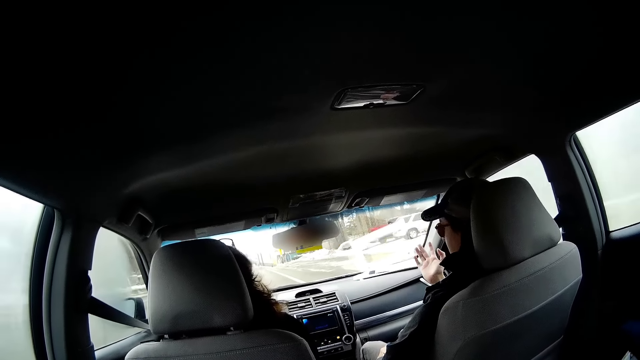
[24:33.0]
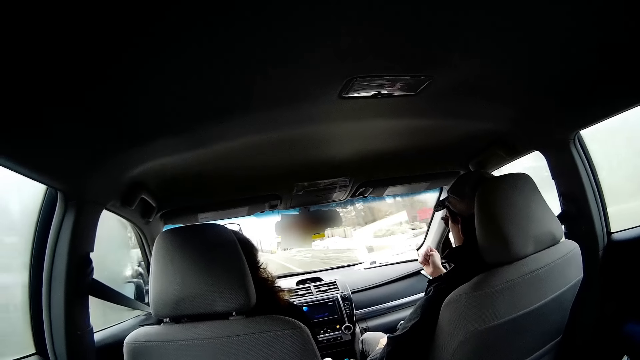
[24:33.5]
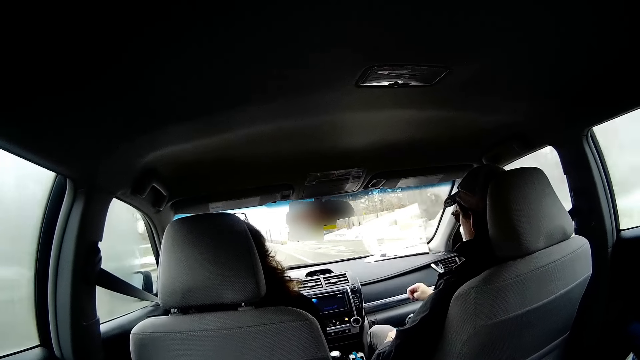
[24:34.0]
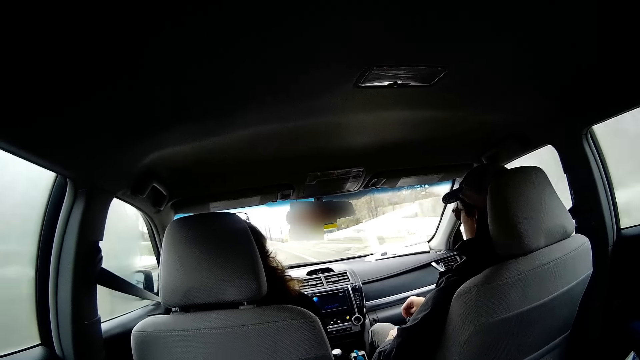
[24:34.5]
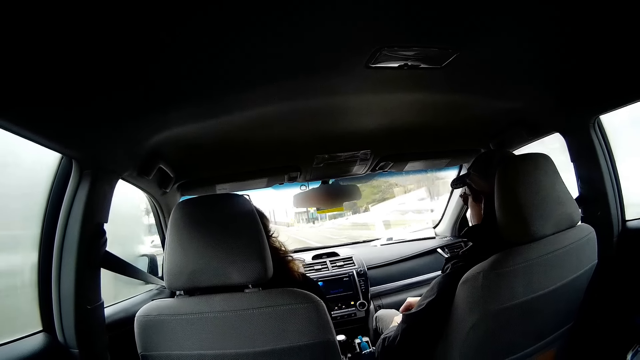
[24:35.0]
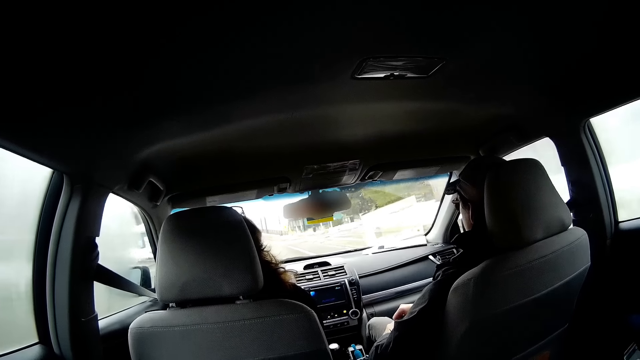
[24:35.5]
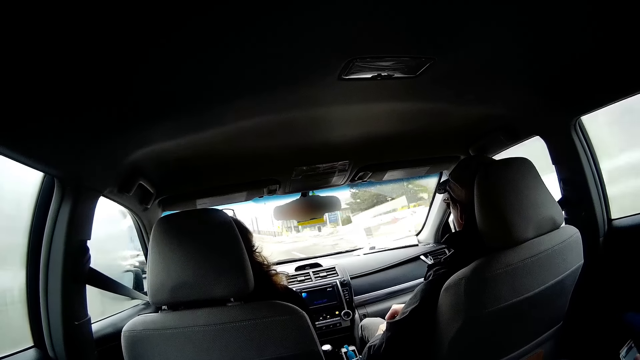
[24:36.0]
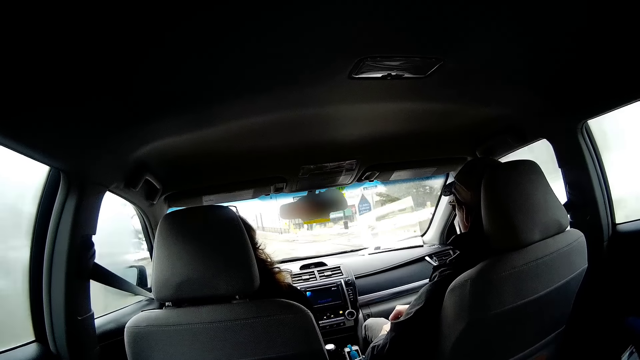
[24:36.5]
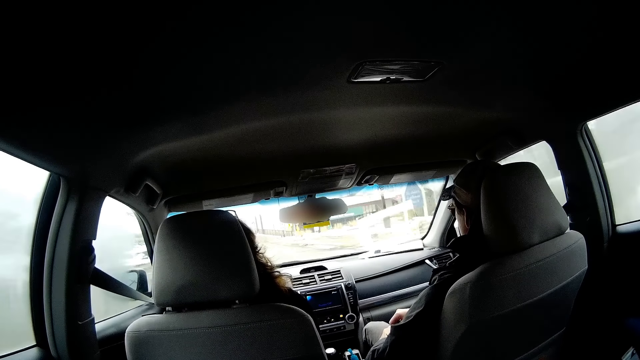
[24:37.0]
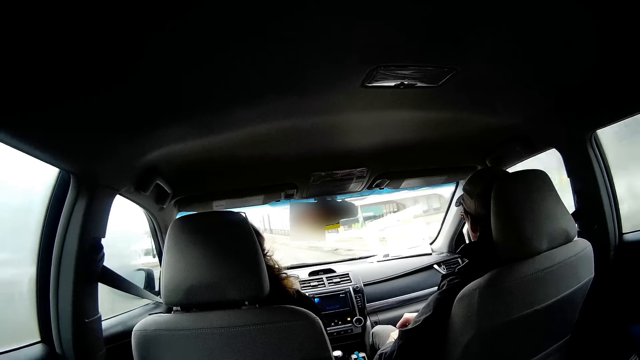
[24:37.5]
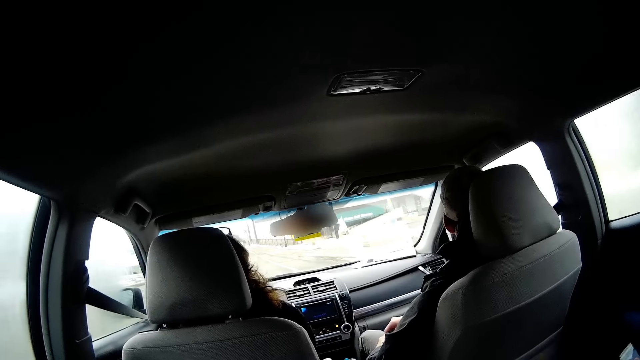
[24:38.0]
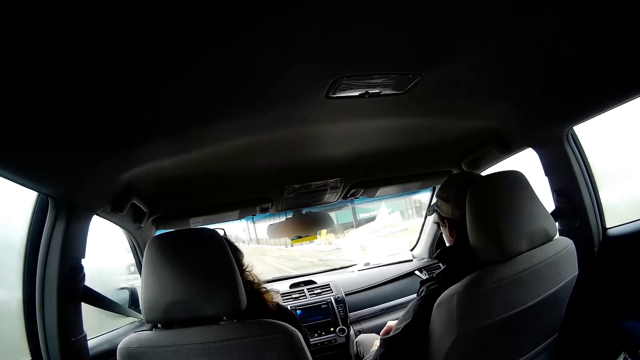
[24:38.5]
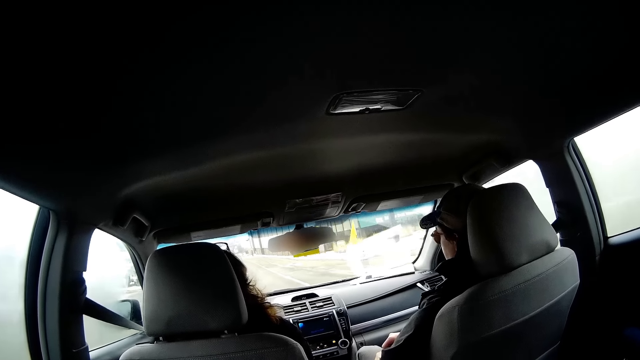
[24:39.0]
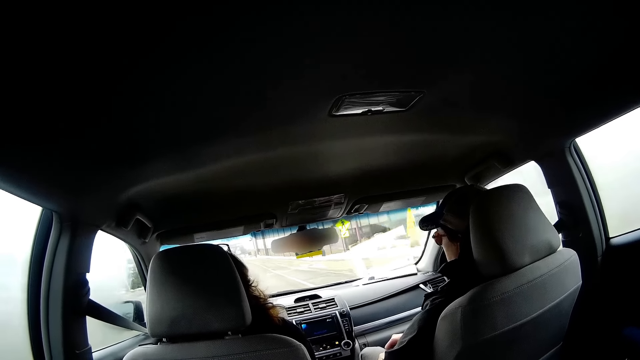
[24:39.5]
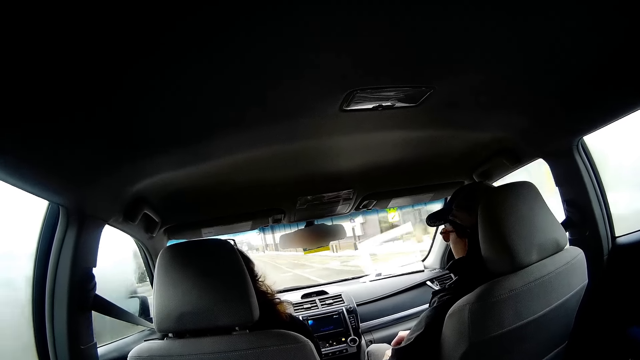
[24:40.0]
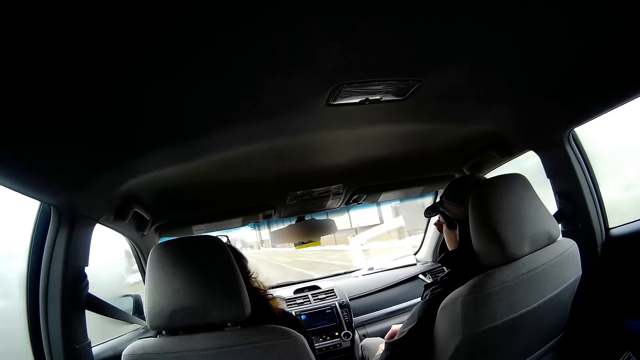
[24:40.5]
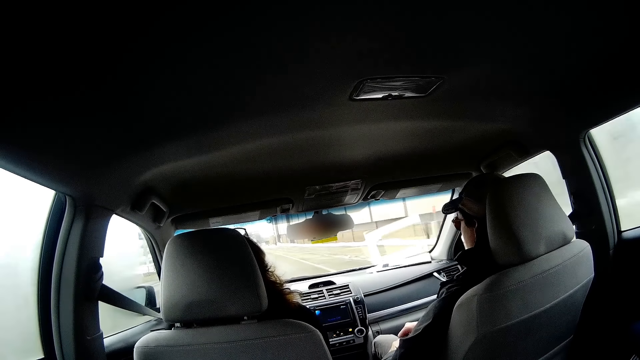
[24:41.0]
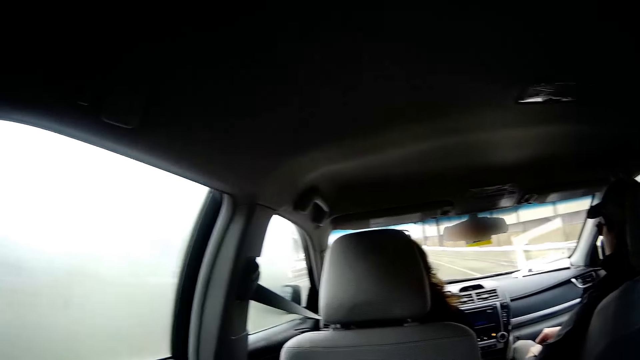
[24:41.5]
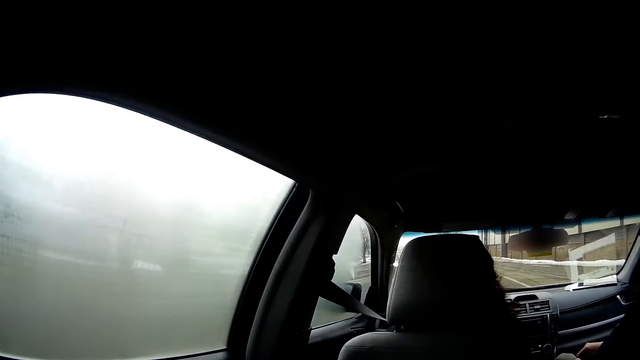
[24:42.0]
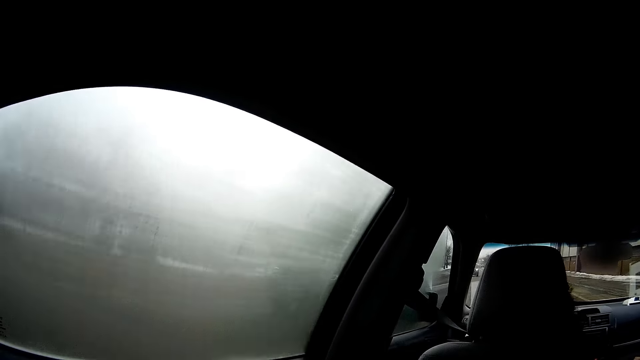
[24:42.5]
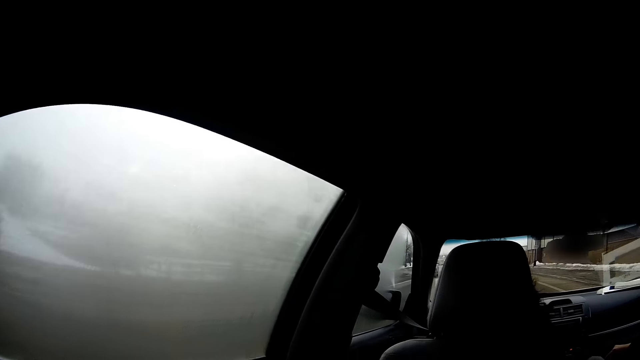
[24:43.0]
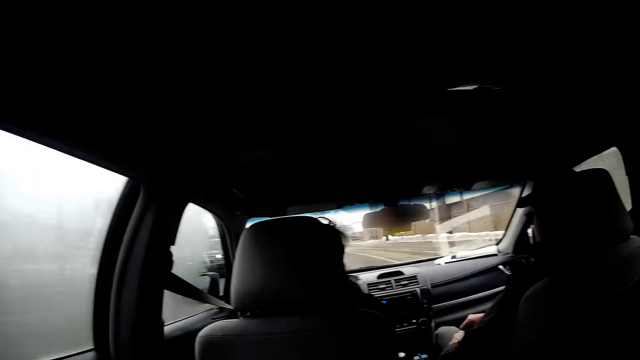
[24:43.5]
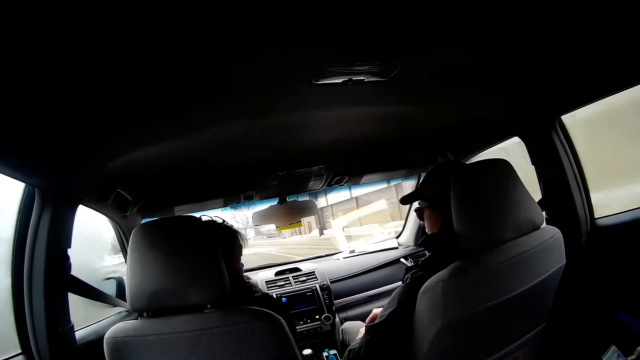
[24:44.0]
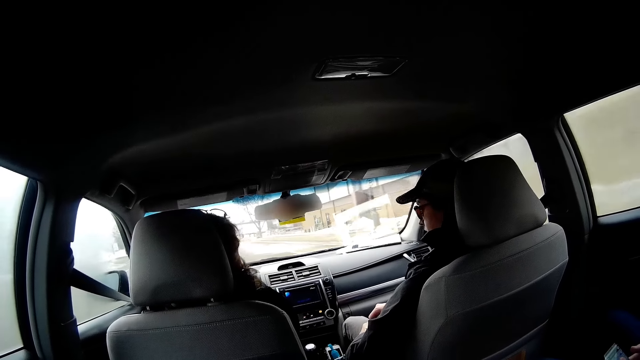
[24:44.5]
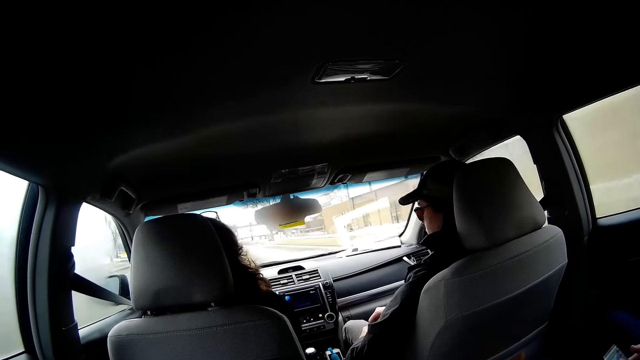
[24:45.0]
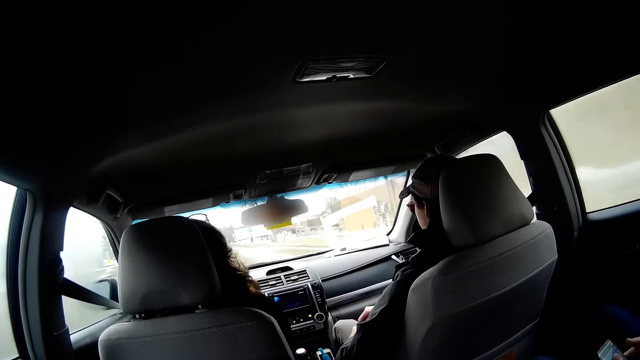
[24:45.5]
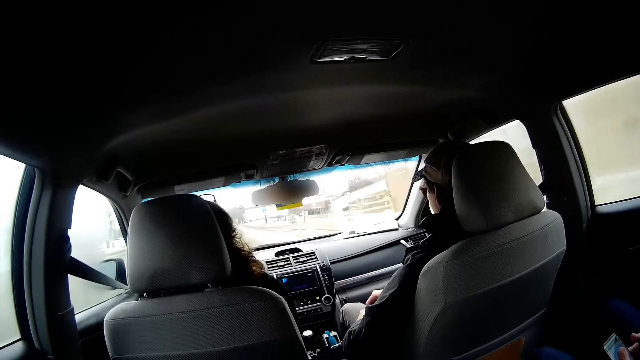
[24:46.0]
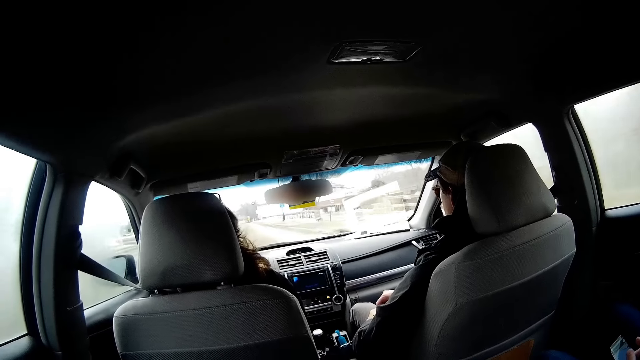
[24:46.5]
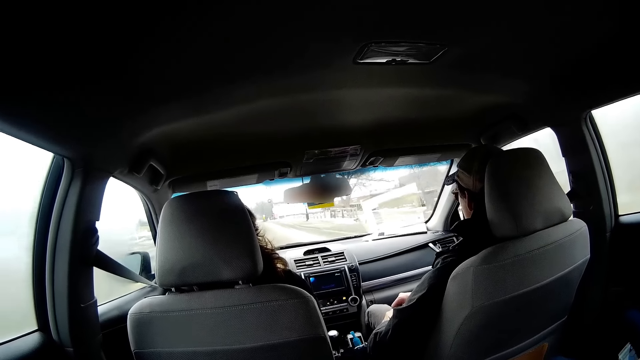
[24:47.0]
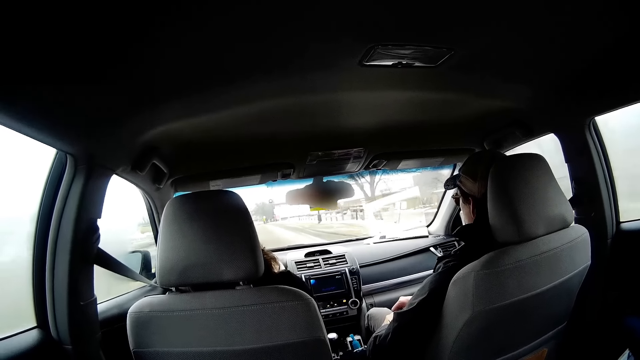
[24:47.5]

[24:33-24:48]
A person lifts up the hand. Another person drives the car. The camera wearer looks through the window. The other person drives the car.

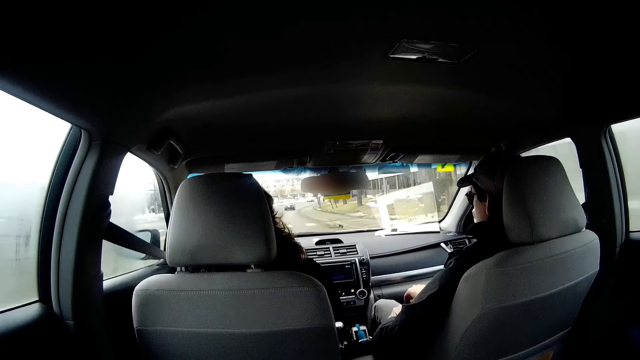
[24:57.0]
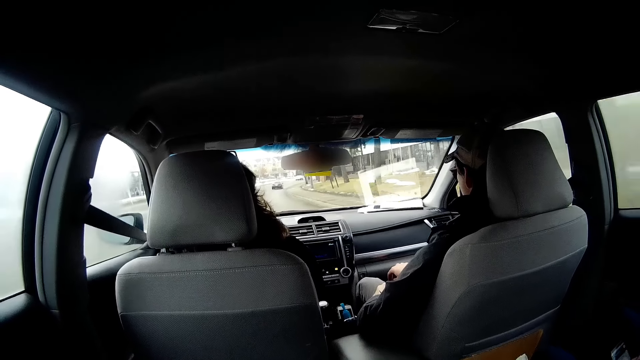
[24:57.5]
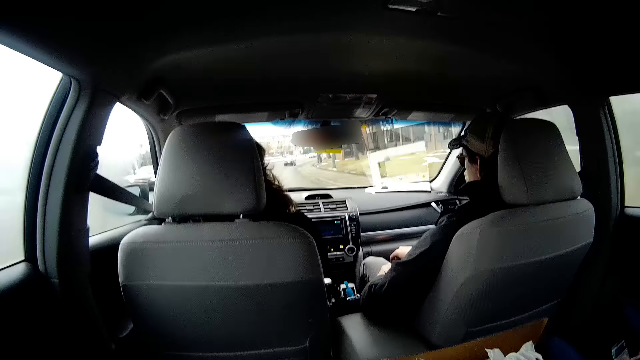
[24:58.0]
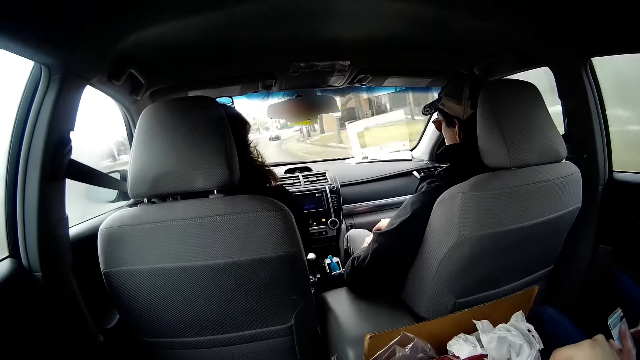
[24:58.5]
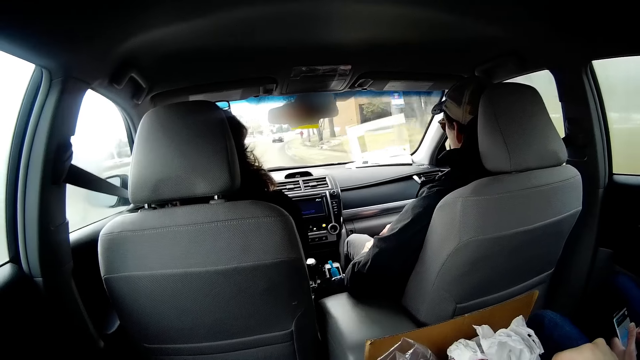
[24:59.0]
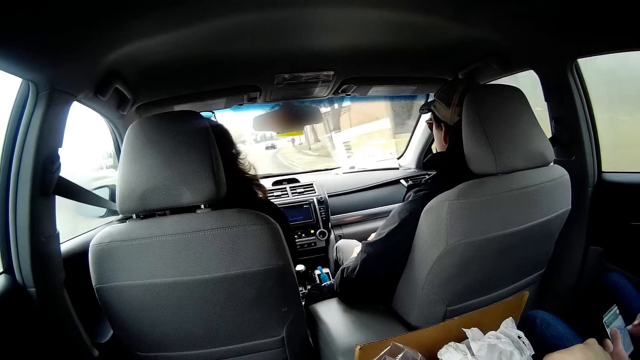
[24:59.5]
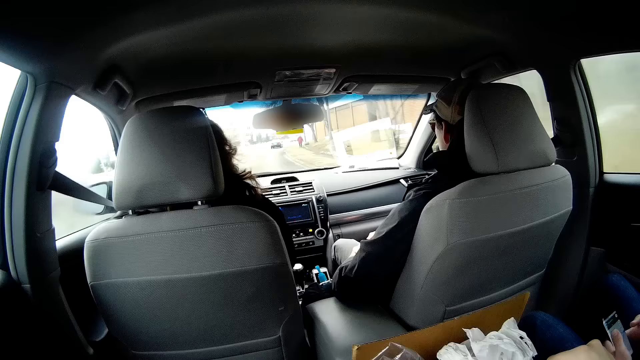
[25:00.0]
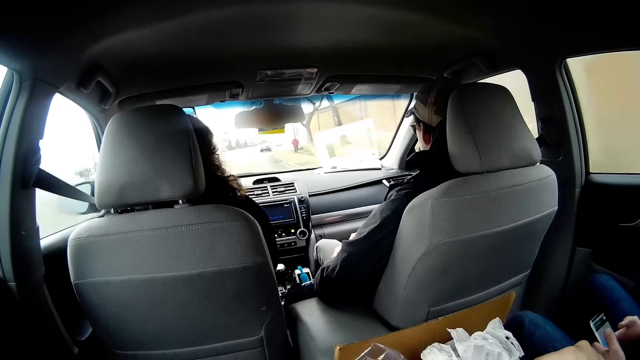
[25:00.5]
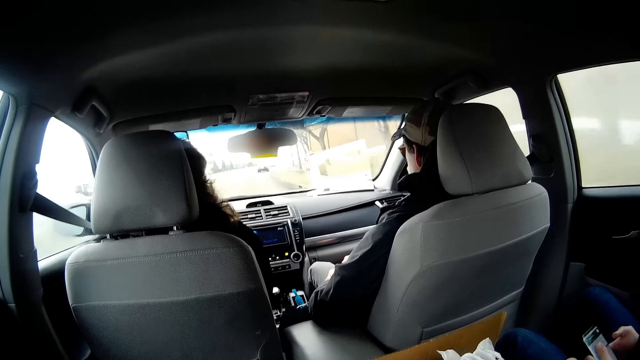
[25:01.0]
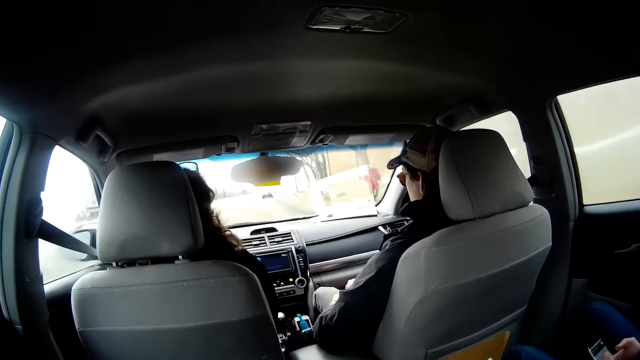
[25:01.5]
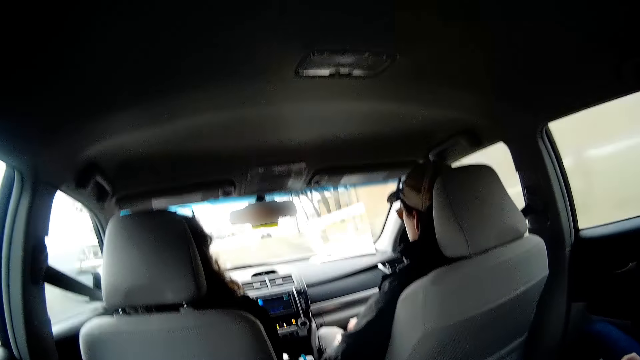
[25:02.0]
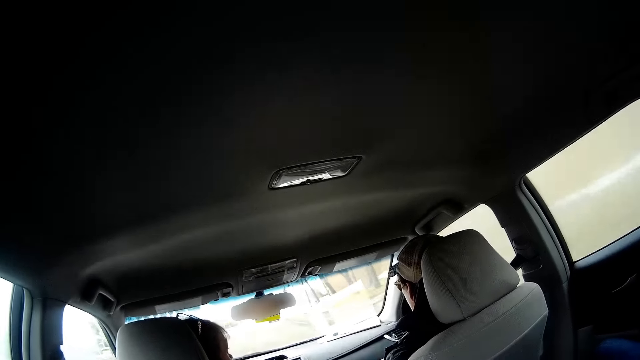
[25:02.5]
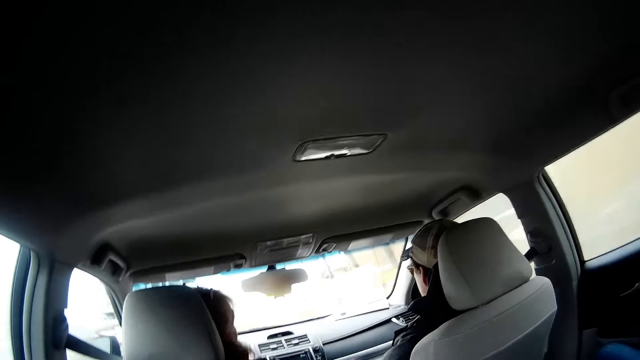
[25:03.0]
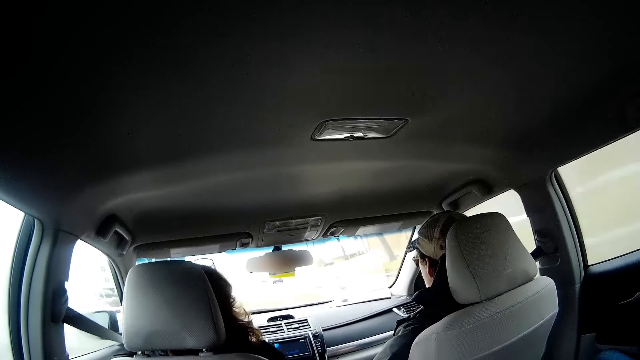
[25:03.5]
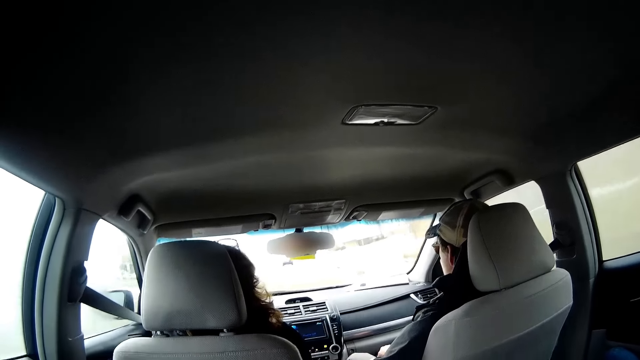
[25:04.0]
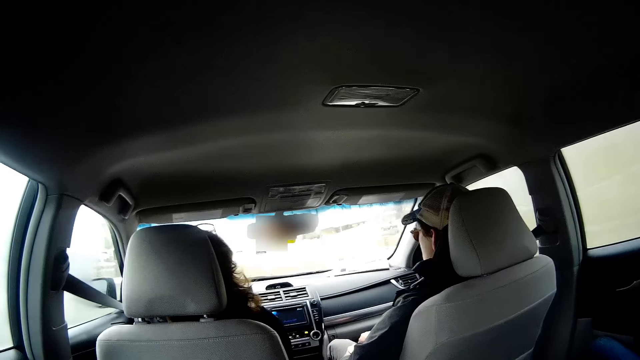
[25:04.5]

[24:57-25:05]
A person uses a phone.
